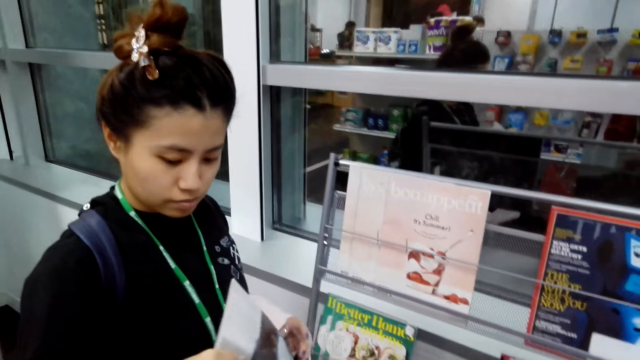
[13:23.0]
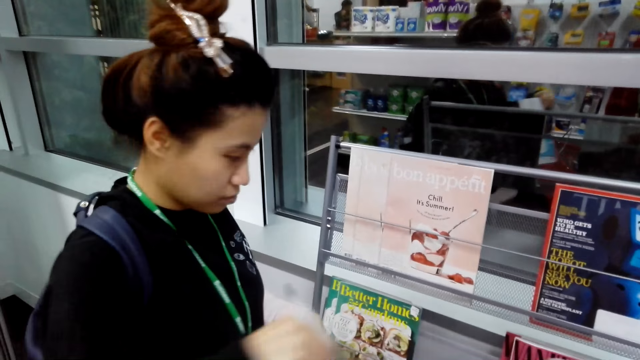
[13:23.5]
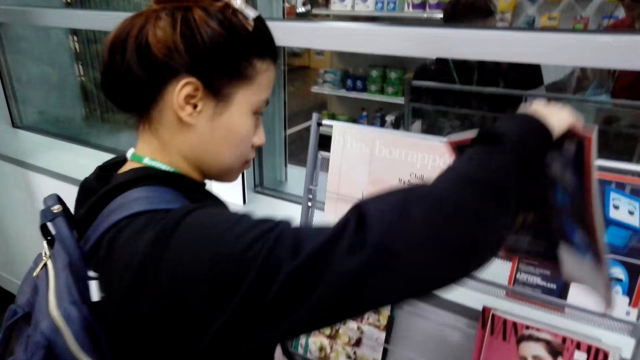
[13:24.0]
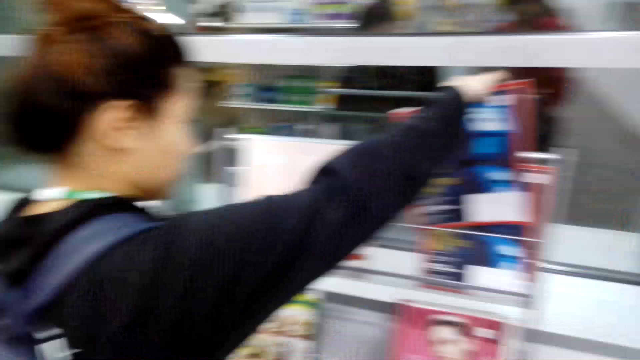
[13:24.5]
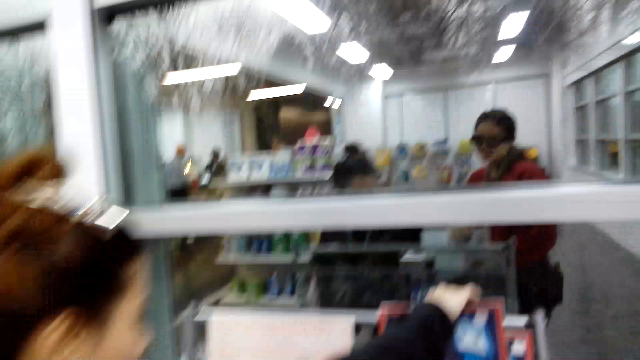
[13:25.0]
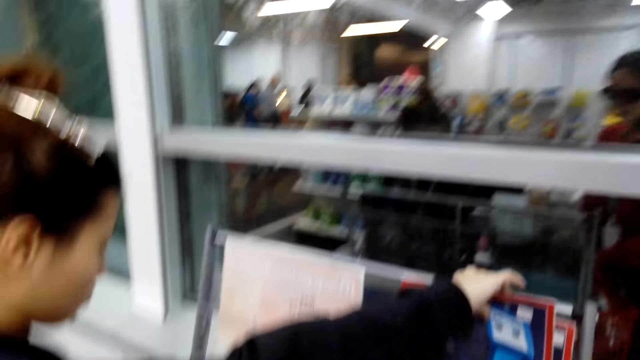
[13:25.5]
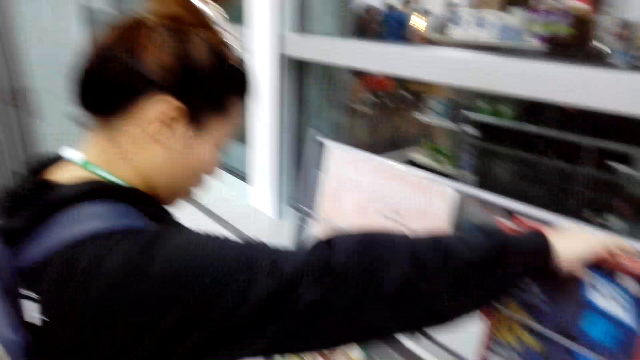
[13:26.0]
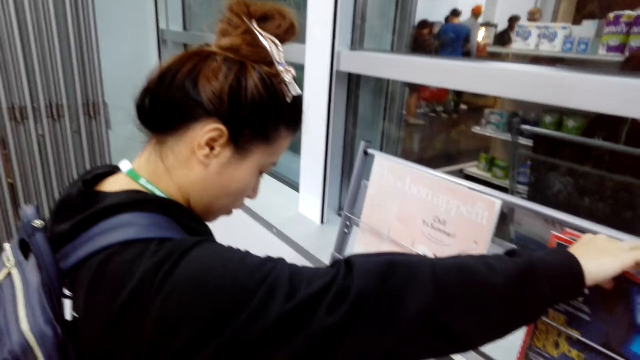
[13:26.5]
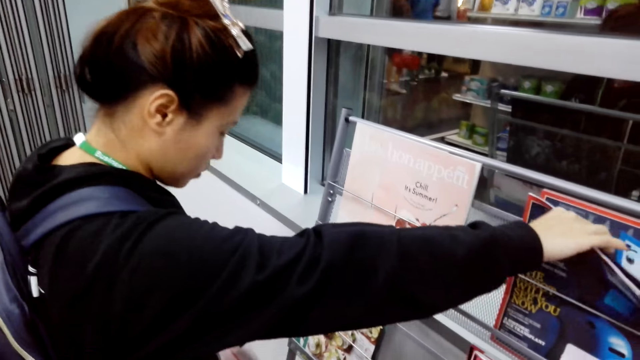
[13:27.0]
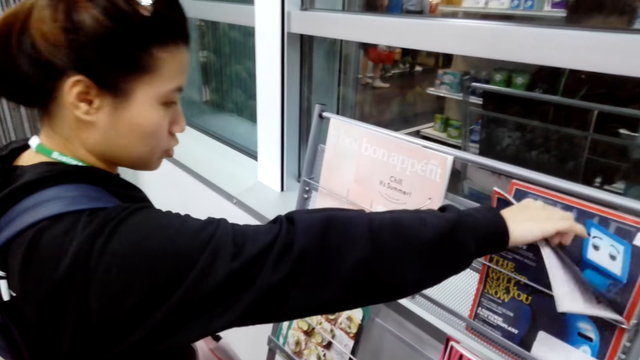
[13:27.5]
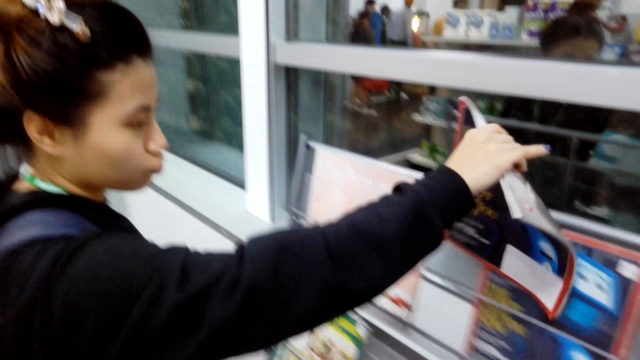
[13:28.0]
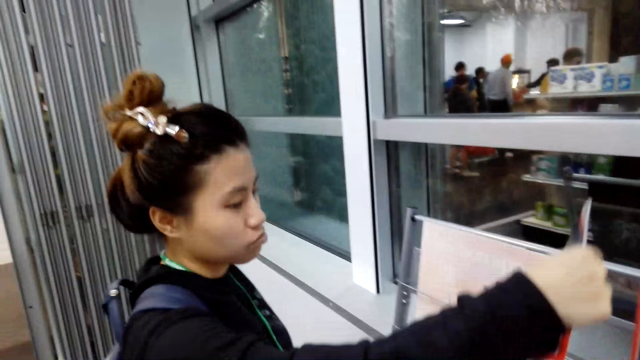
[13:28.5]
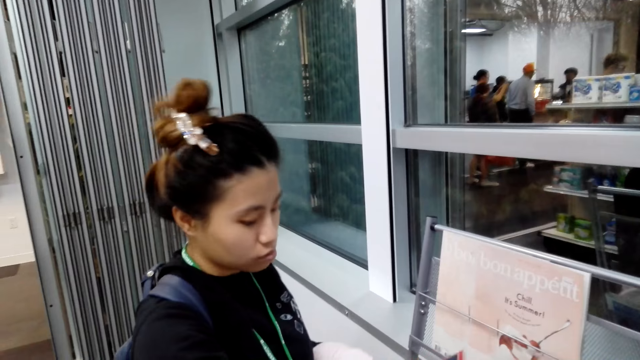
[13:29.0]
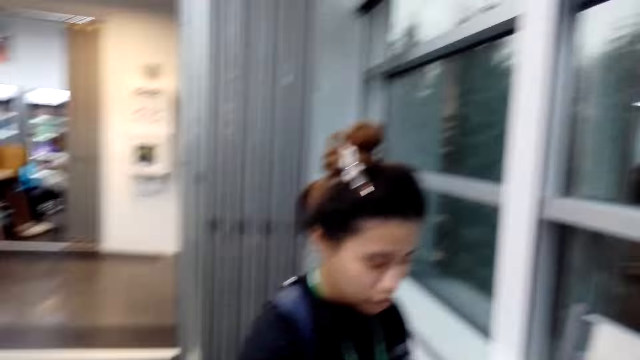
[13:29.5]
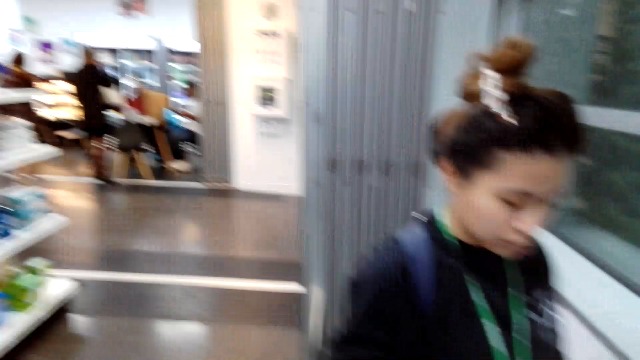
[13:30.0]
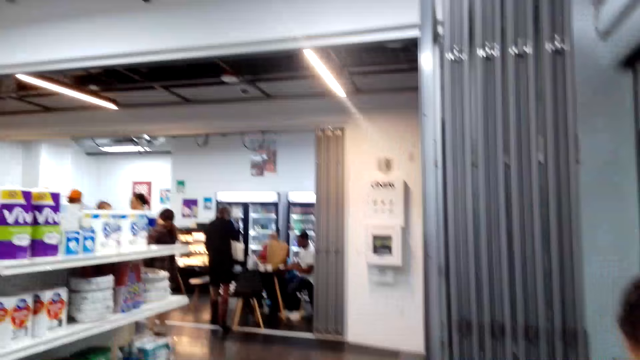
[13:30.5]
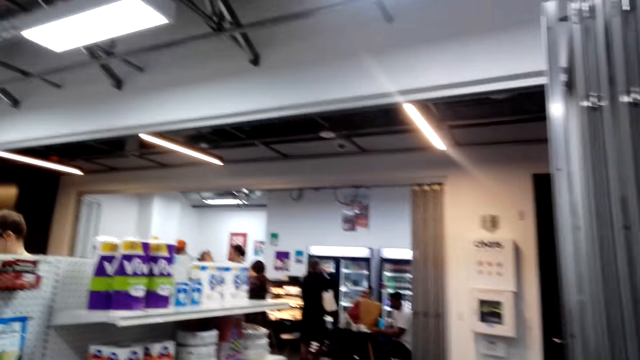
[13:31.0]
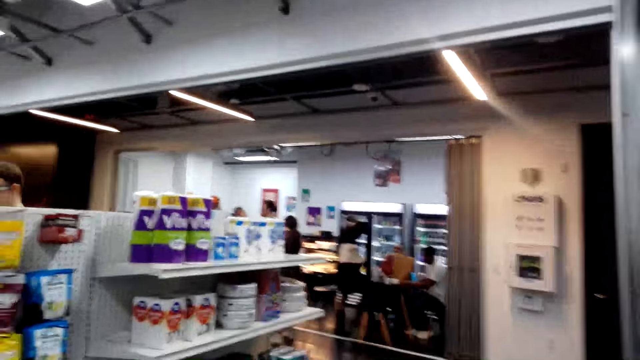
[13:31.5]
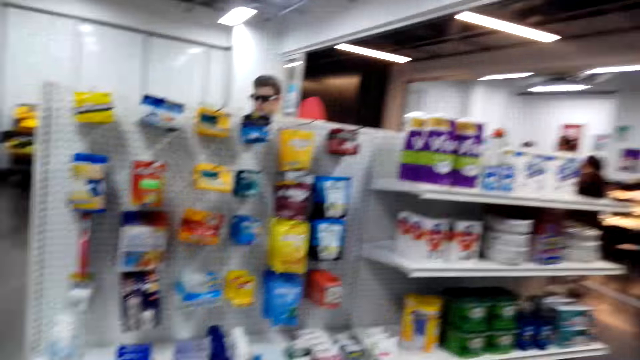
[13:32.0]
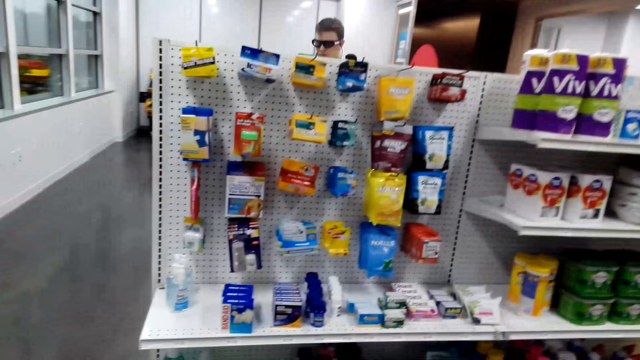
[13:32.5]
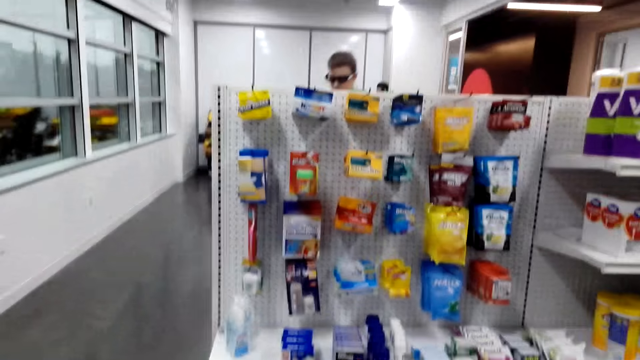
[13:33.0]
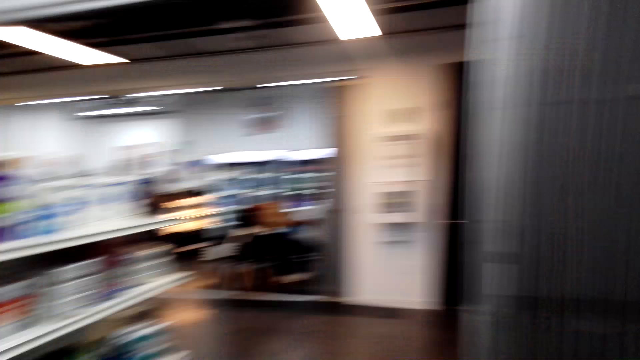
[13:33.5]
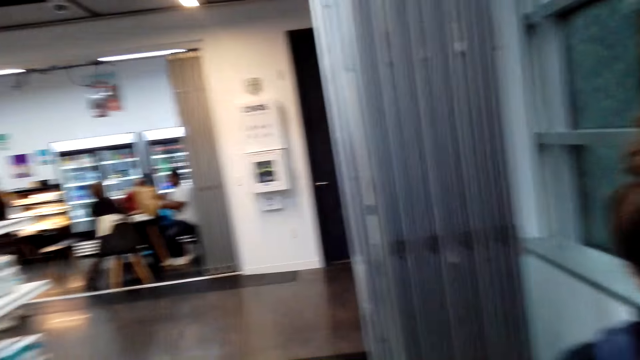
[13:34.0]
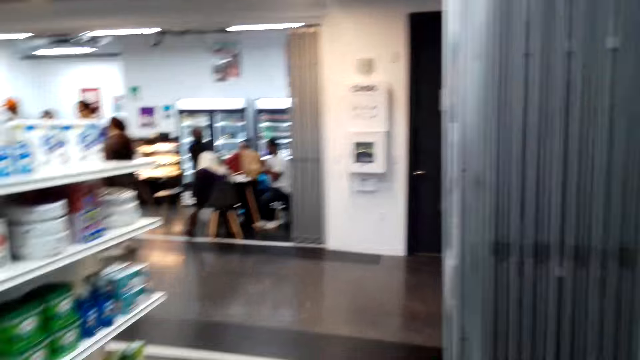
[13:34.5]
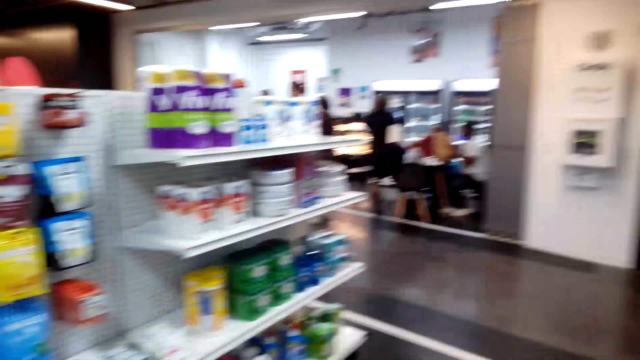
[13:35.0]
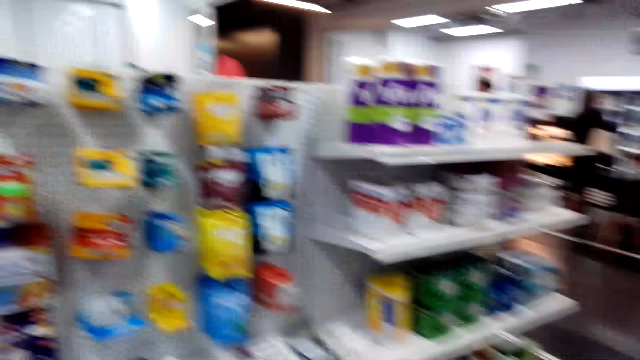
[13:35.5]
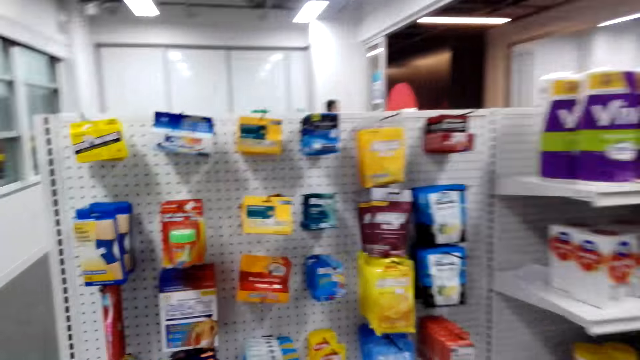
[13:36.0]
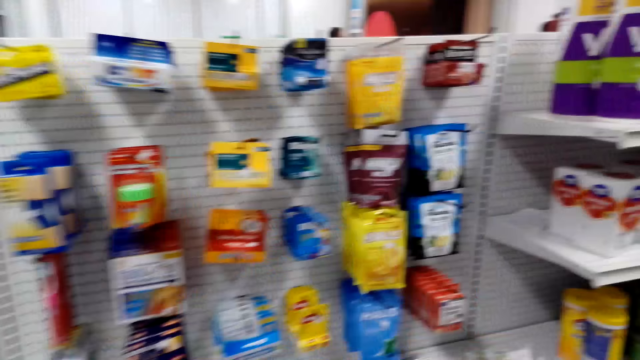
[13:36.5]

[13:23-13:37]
A lady places a magazine on the rack. She picks a magazine on the rack. The camera wearer looks around and walks around the store.

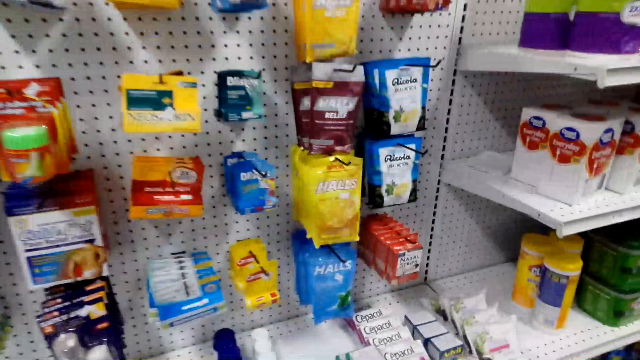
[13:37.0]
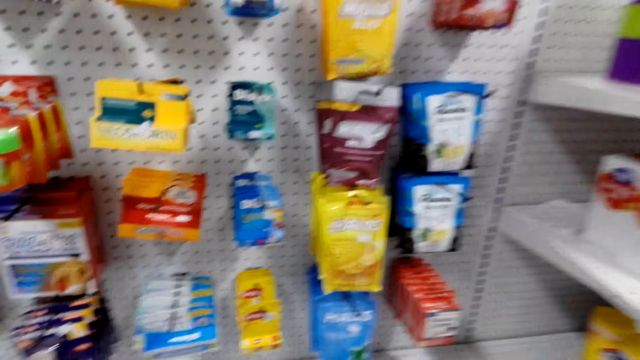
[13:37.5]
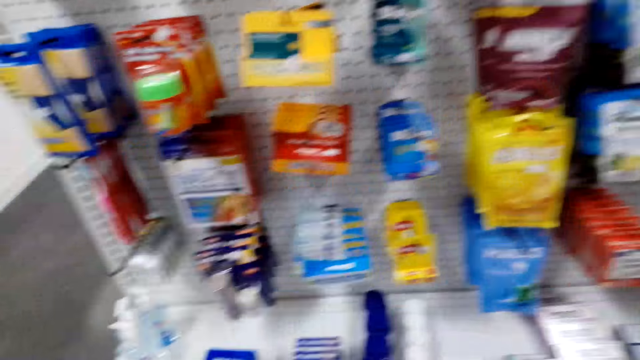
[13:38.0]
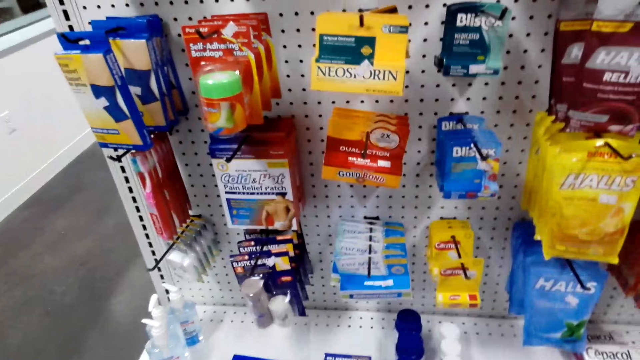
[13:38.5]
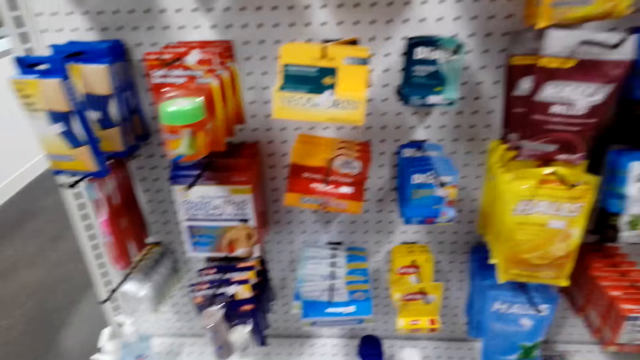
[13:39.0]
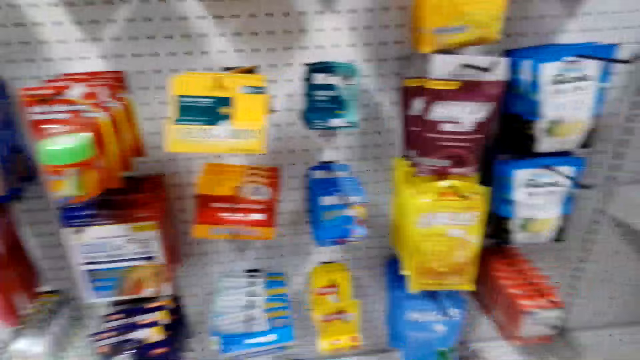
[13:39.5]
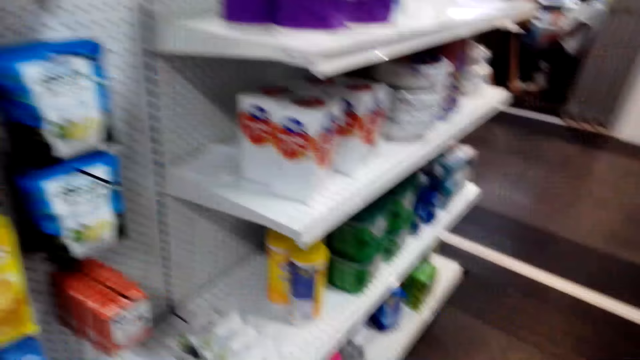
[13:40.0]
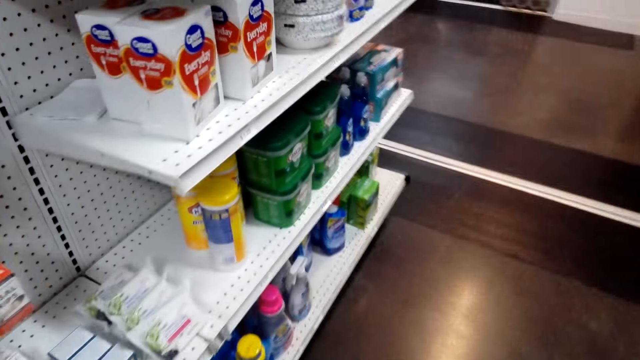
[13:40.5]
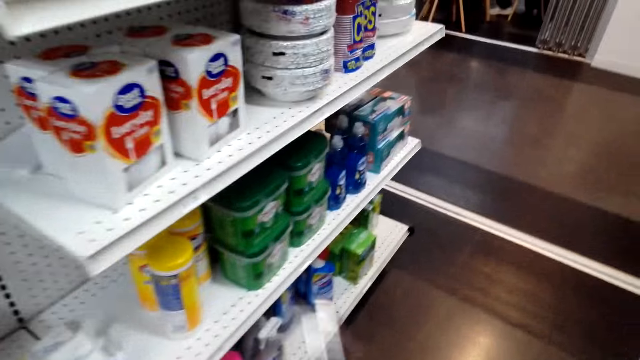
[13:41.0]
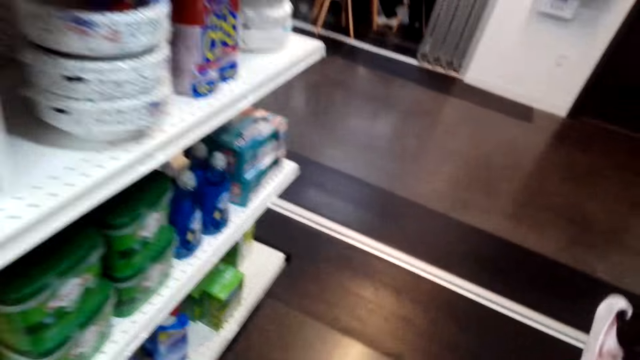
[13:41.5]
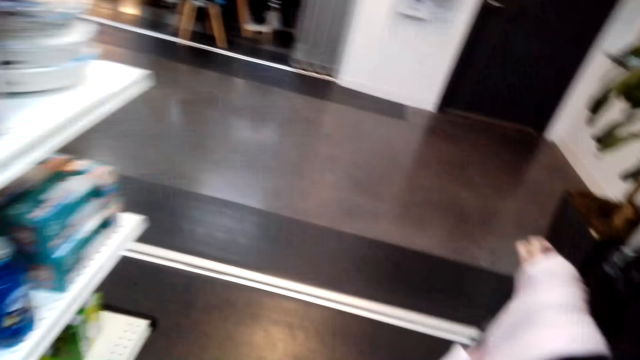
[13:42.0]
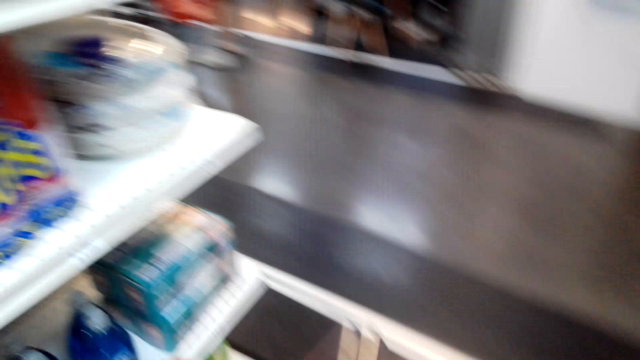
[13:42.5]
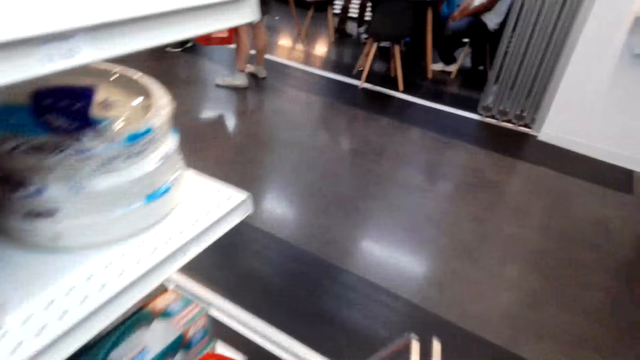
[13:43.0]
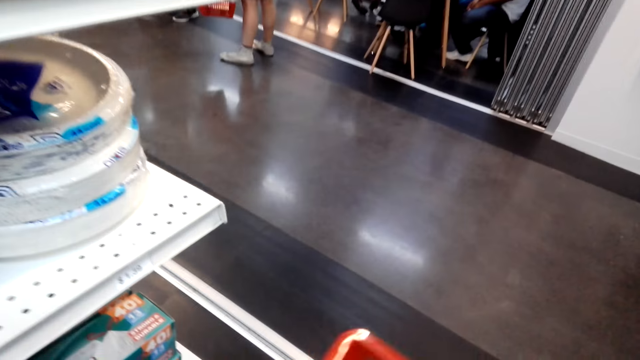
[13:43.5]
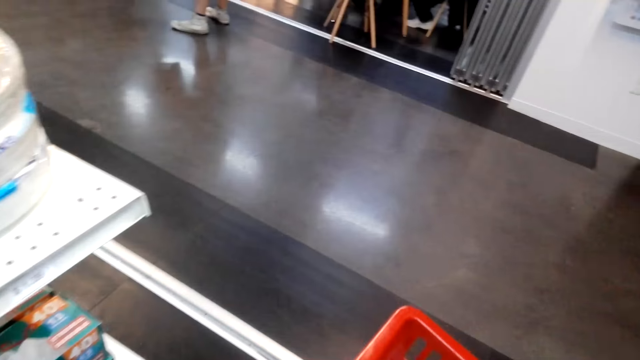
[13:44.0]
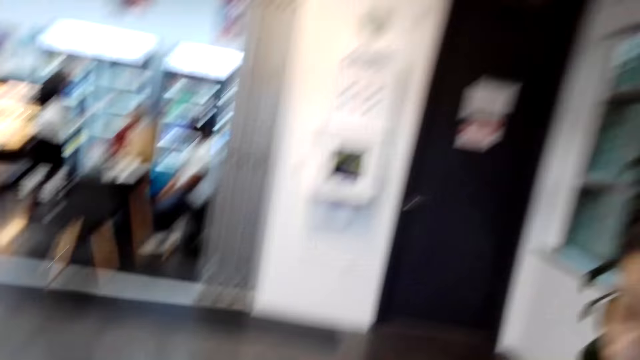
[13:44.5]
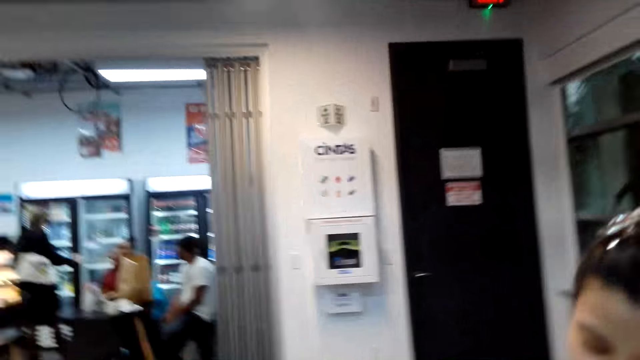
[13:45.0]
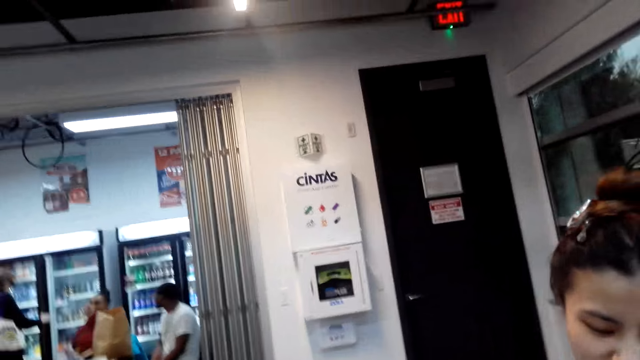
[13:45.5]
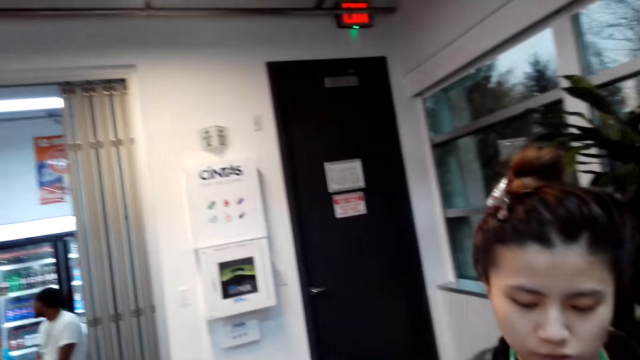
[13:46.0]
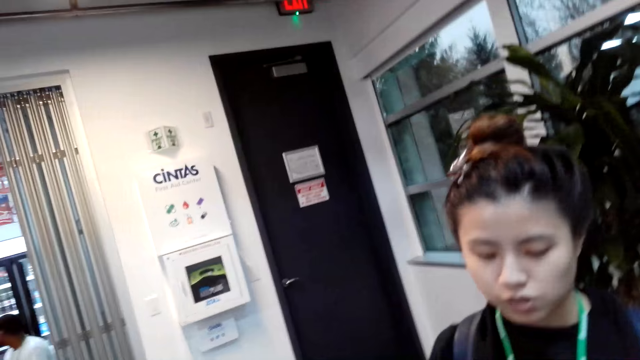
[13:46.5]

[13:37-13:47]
The camera wearer walks. They carry a shopping basket in the store. A lady stands in the store.
